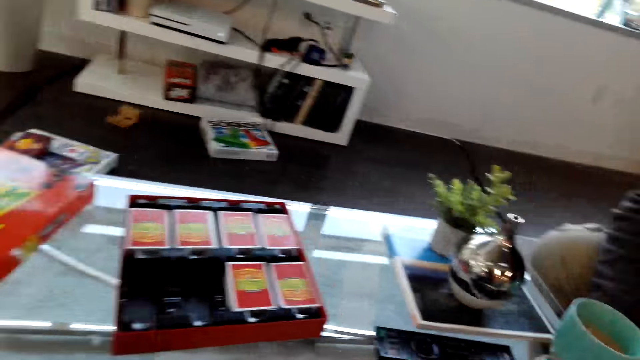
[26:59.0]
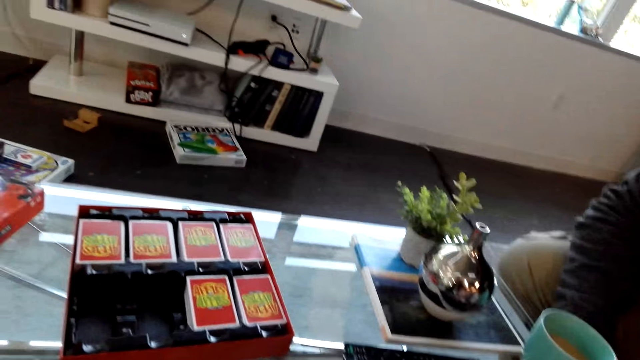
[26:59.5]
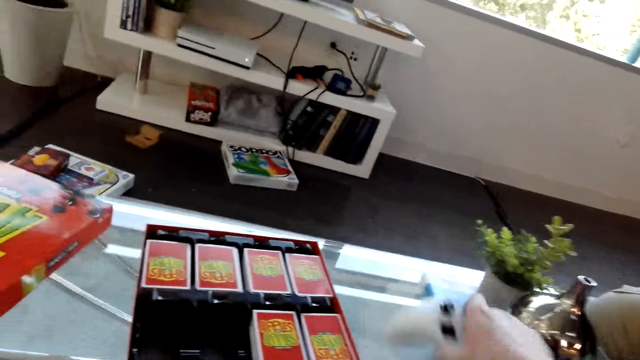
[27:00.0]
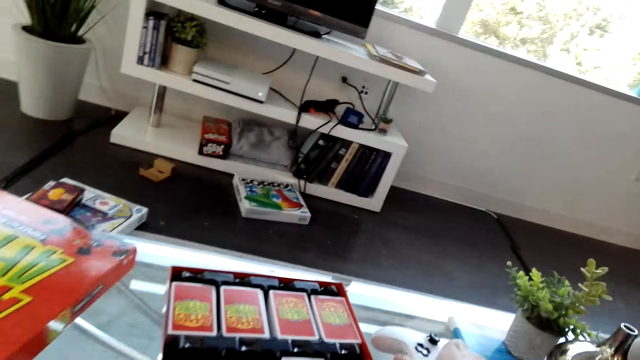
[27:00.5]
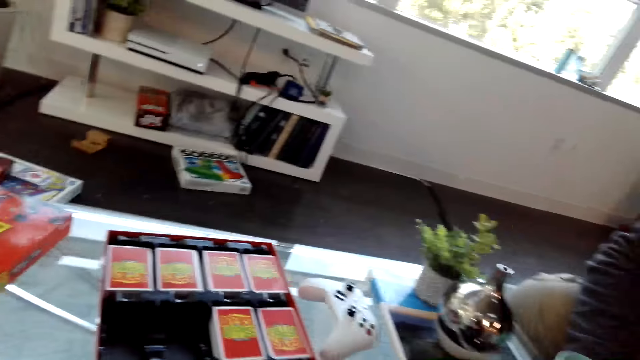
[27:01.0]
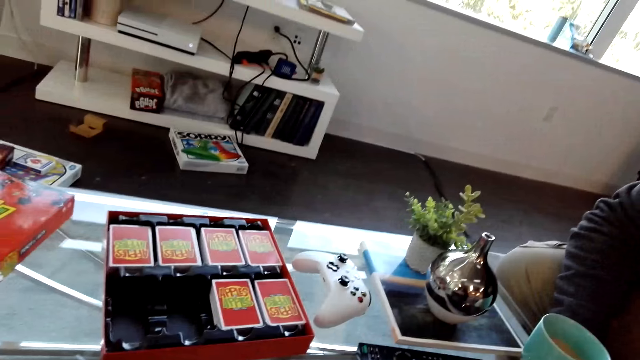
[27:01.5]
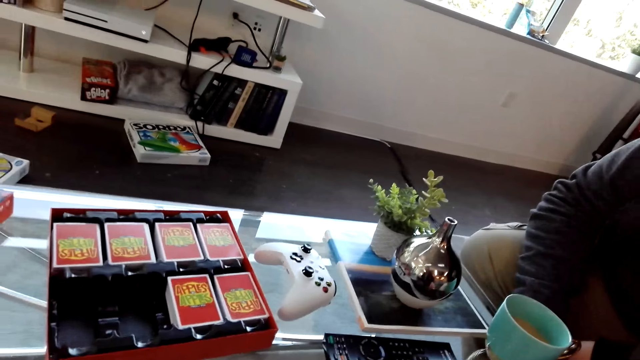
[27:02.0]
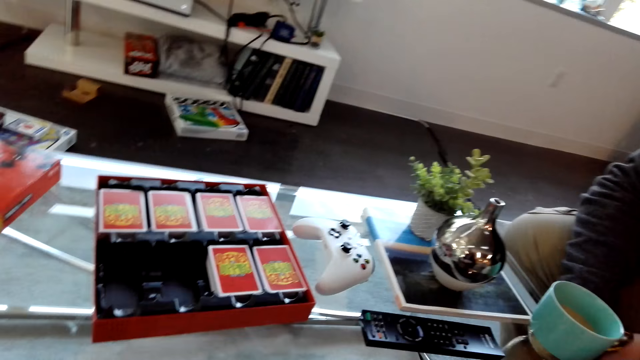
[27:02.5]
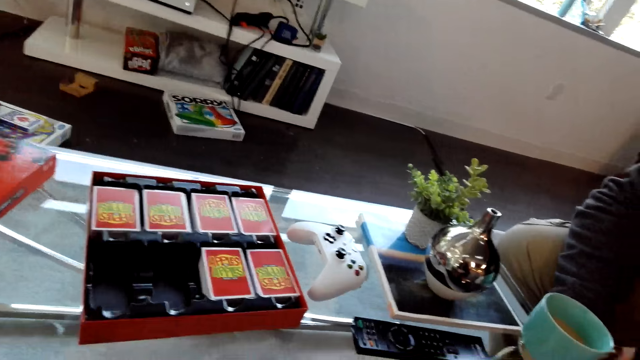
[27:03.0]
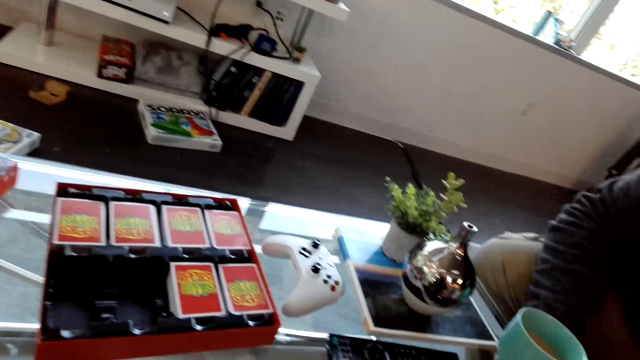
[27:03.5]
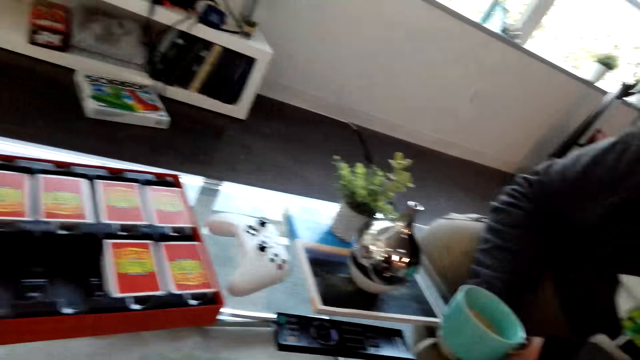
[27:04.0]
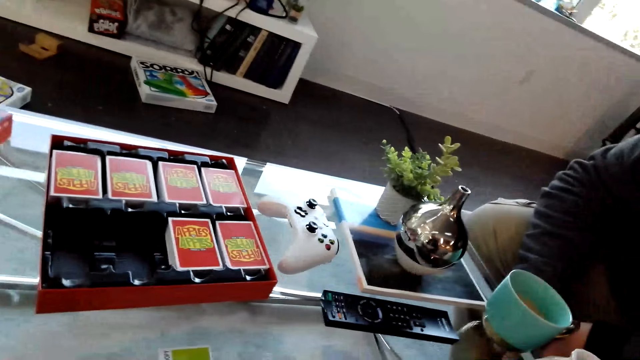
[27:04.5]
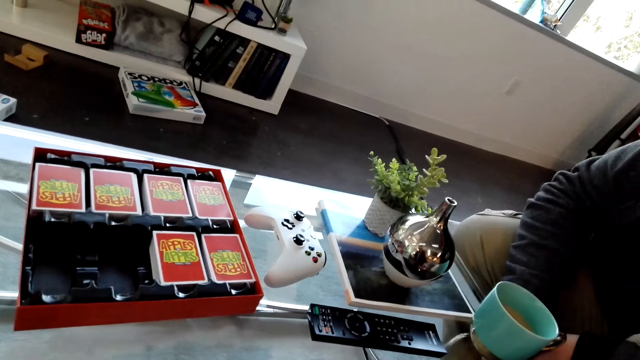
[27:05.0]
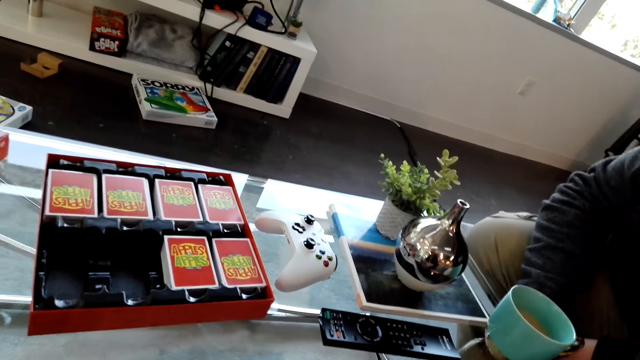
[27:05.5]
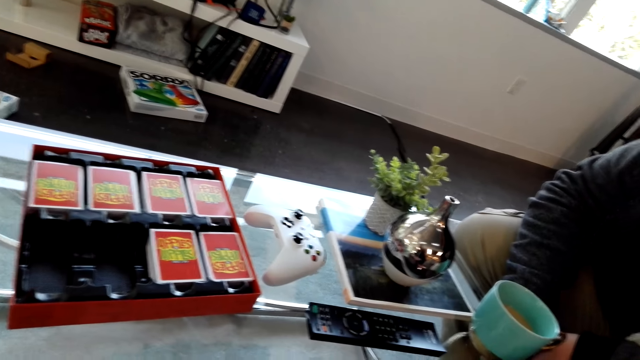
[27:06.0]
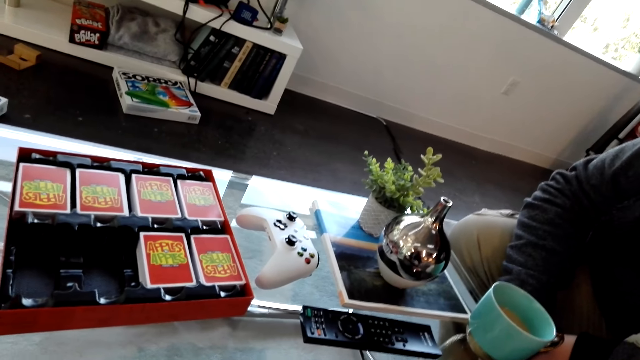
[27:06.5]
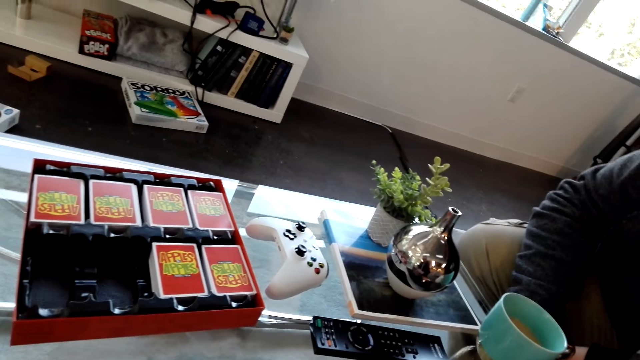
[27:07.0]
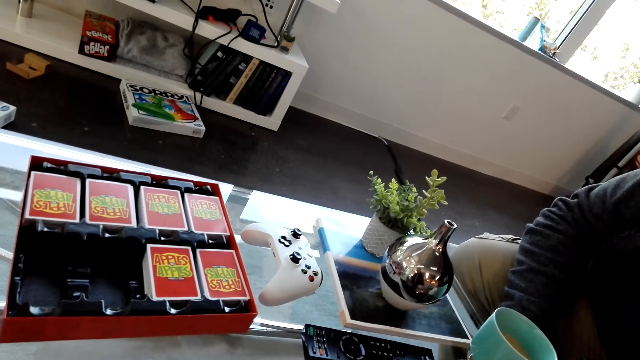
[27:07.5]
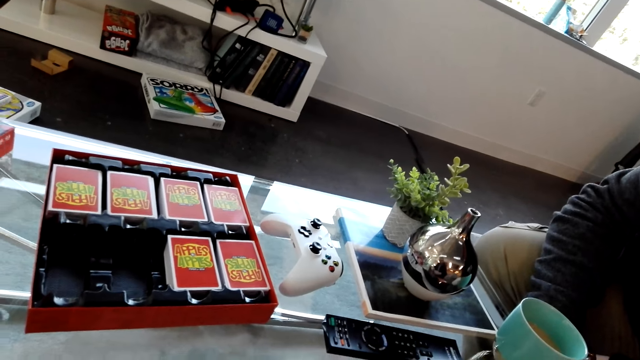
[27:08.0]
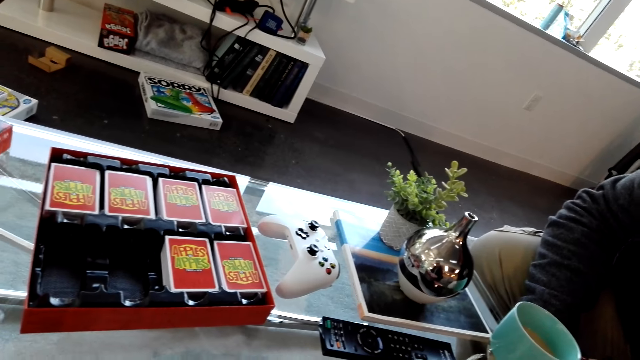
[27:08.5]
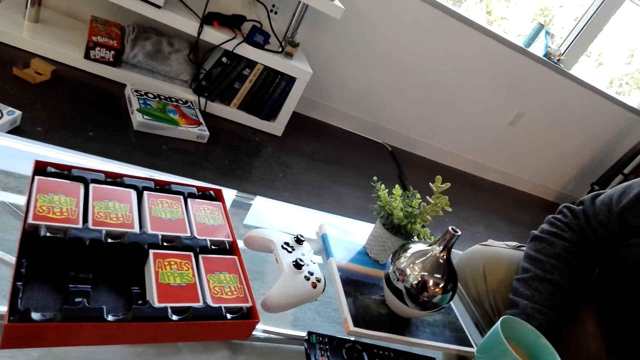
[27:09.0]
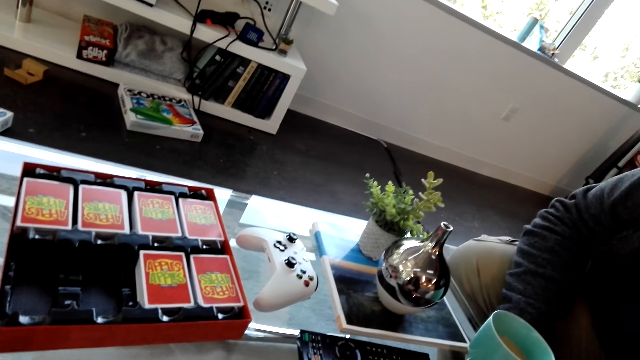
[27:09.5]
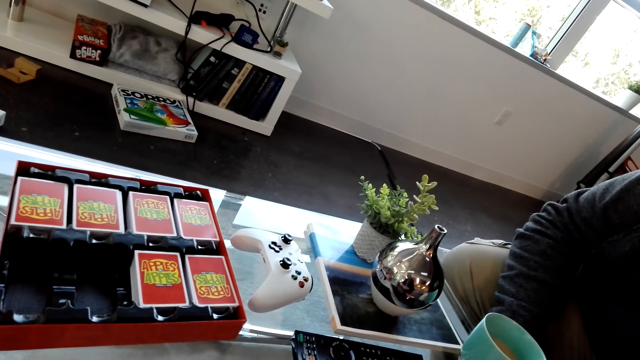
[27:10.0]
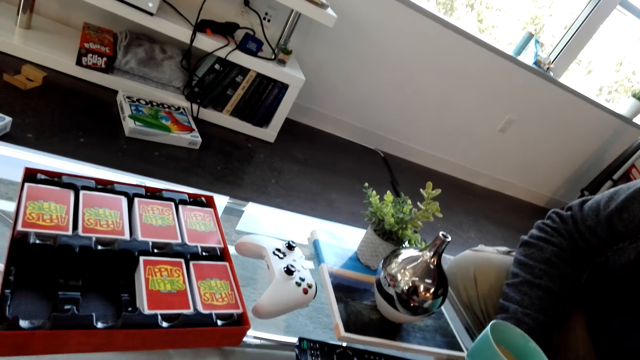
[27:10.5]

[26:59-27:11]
The camera wearer places the gaming pad on the table. They move the PS game pads. They dialogue with a person.

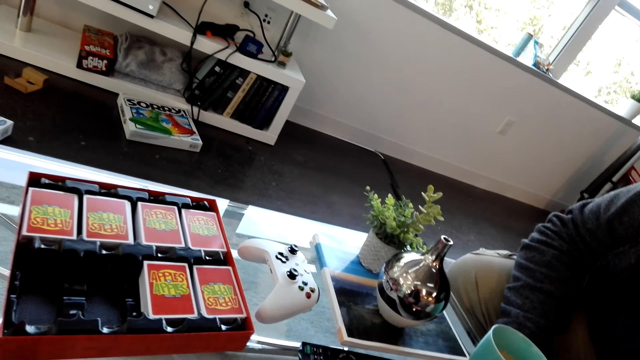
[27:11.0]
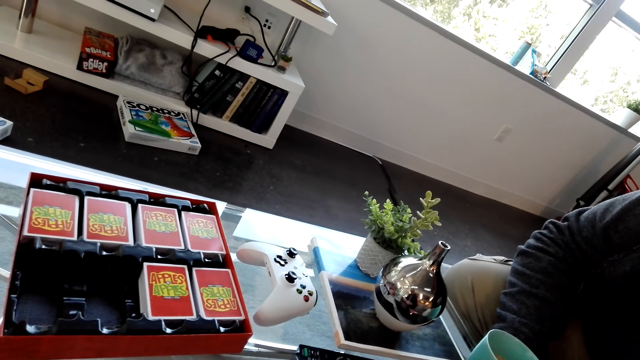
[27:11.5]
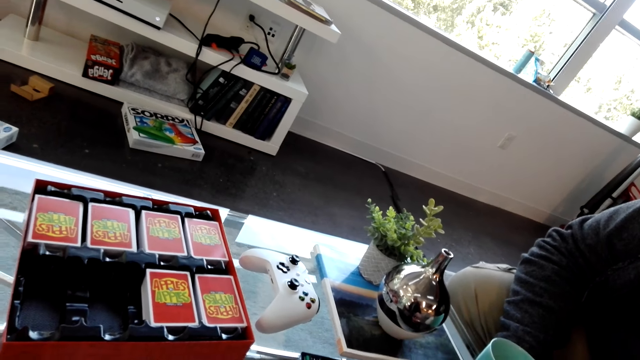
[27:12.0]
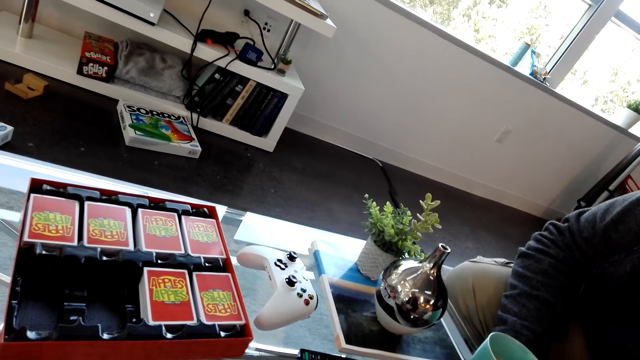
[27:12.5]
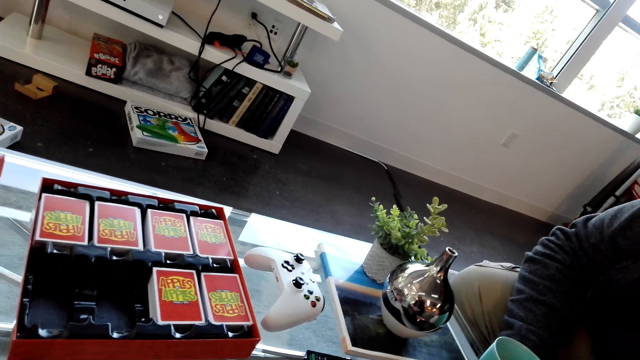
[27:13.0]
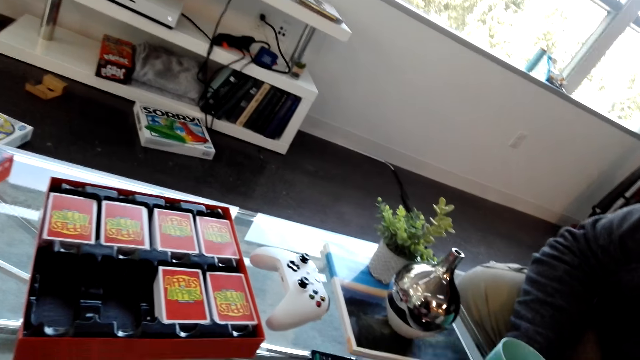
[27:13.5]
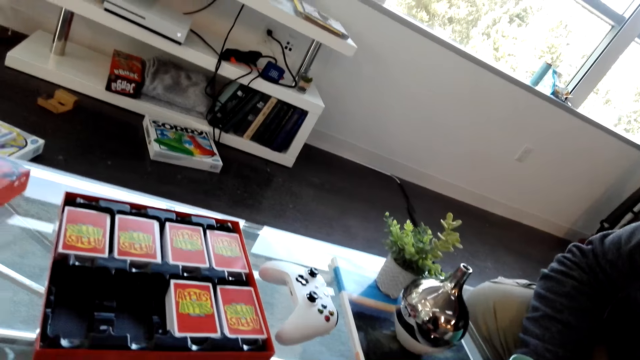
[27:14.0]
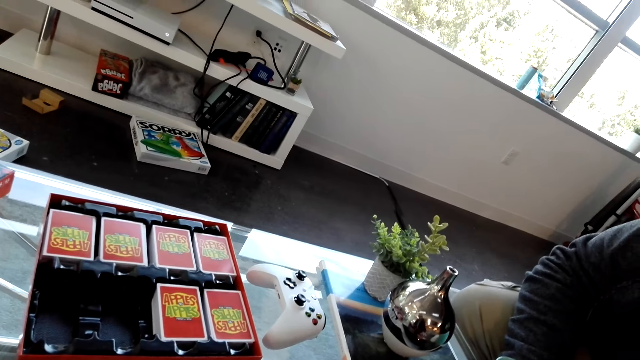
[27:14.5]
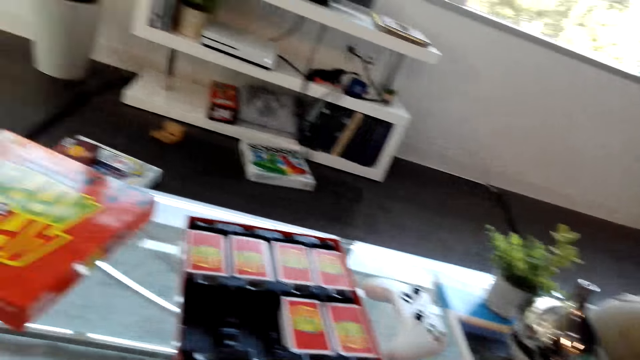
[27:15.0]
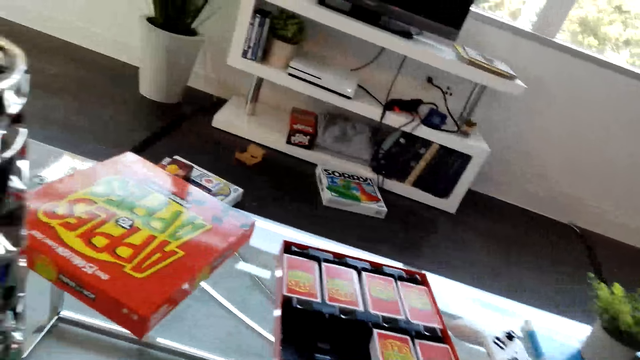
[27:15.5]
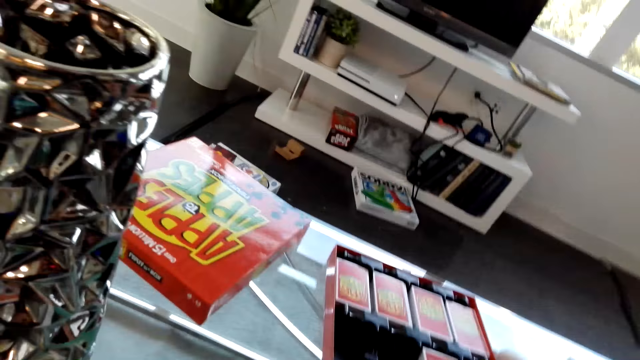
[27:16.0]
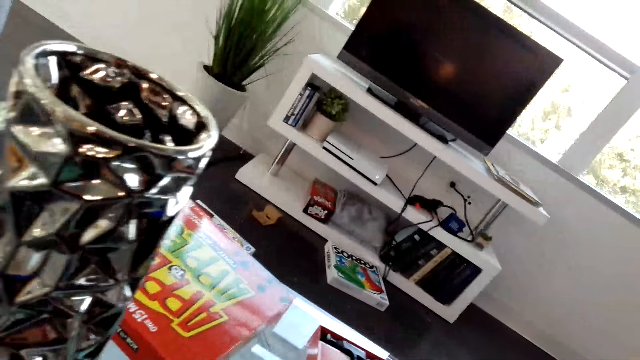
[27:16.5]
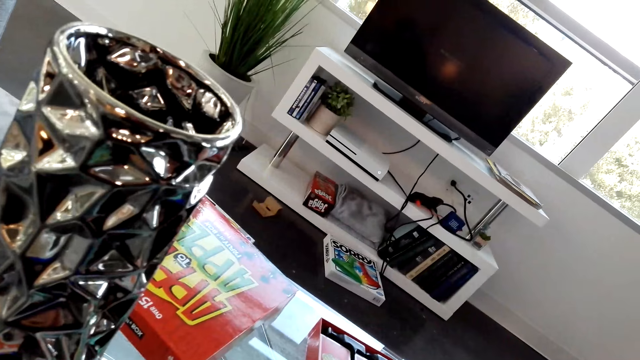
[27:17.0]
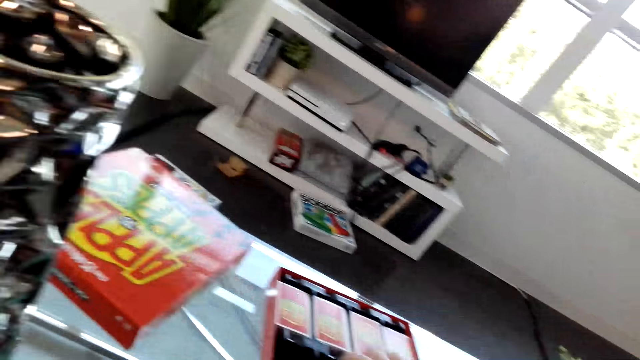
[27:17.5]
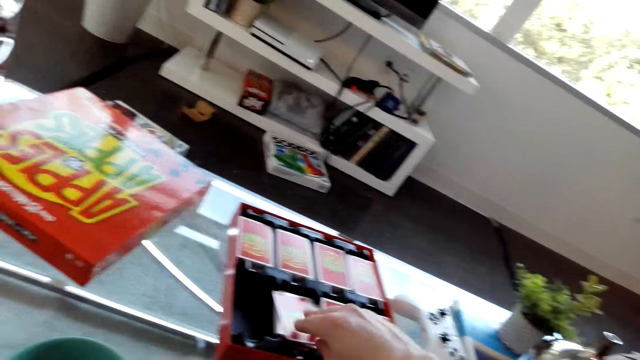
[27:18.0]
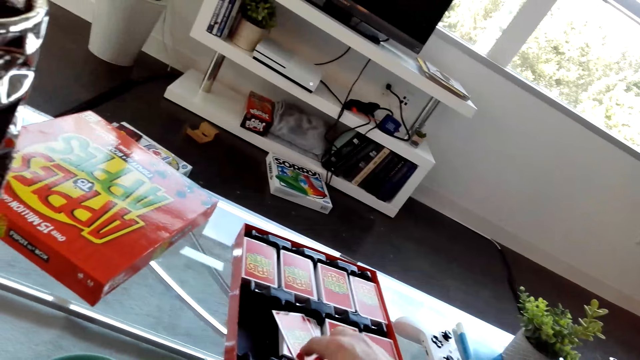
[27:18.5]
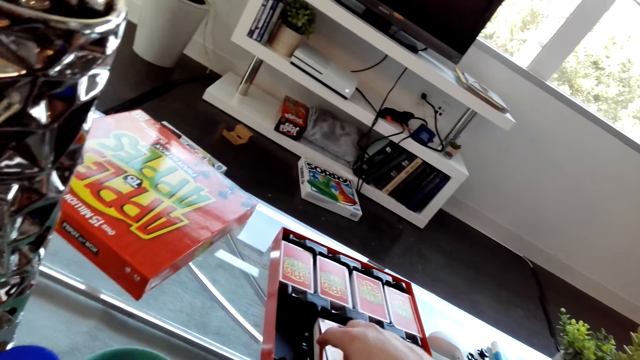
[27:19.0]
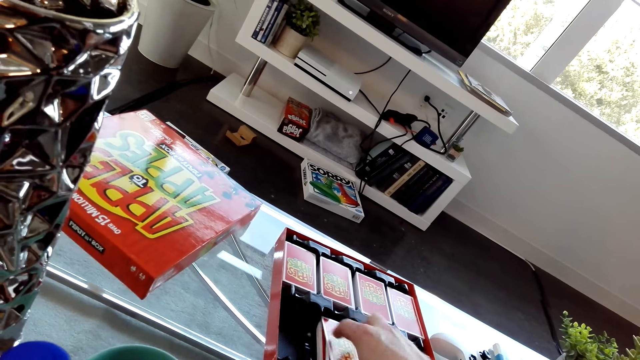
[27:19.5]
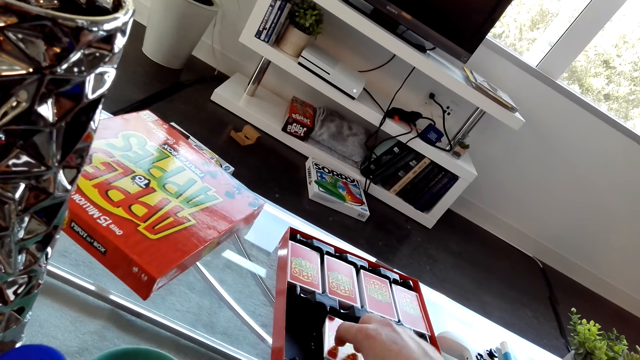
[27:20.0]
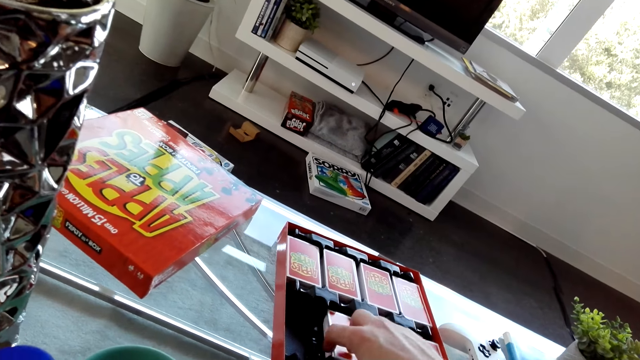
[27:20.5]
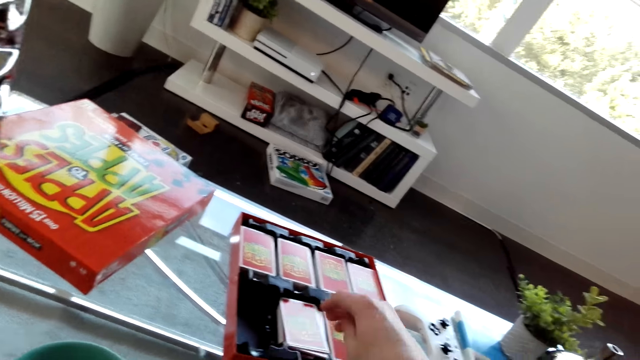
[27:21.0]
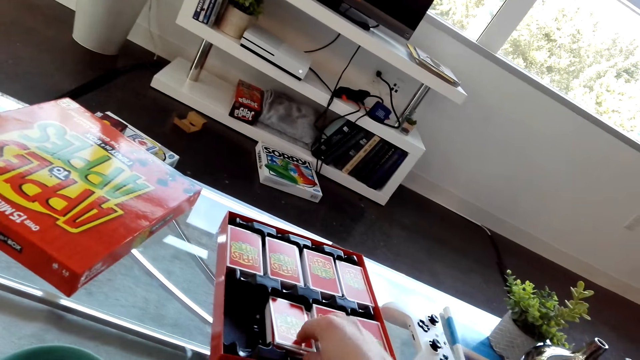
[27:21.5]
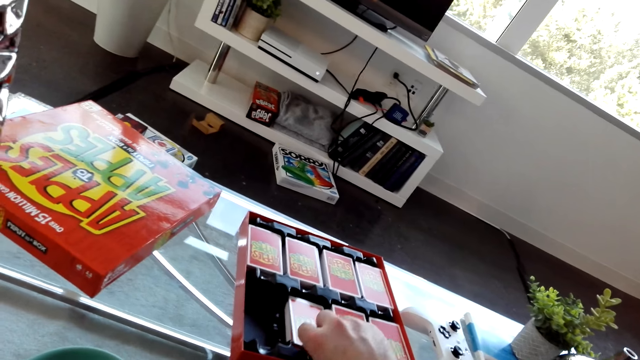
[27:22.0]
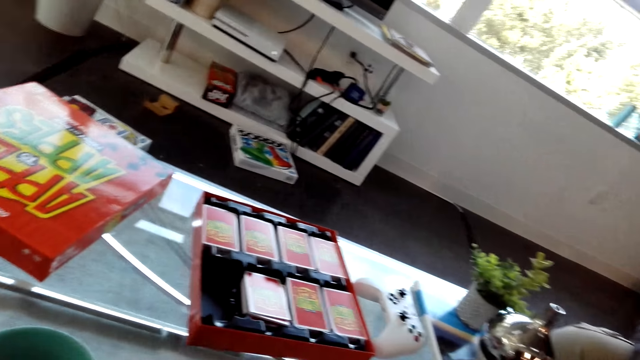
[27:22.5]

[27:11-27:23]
The camera wearer places the cards on the box on the table. A person dialogues with the camera wearer.
